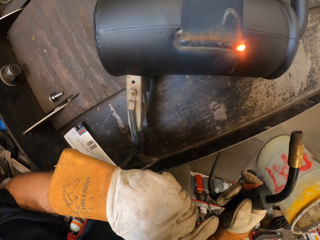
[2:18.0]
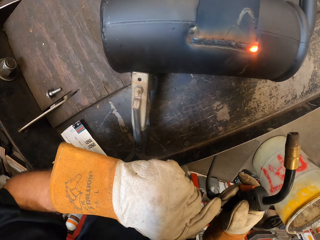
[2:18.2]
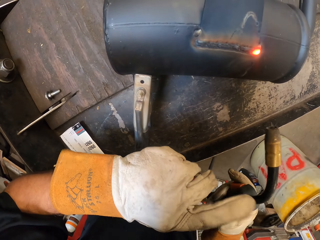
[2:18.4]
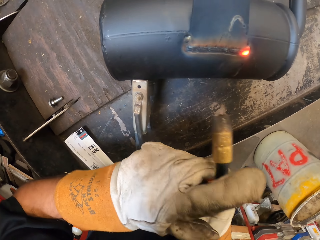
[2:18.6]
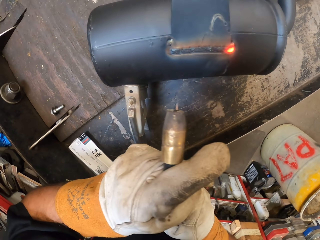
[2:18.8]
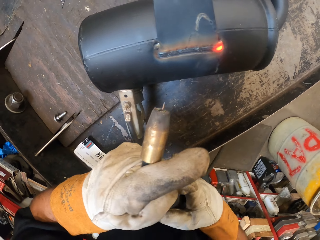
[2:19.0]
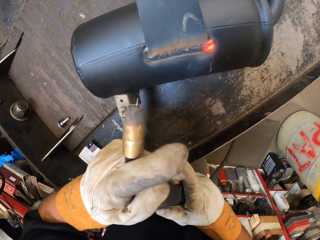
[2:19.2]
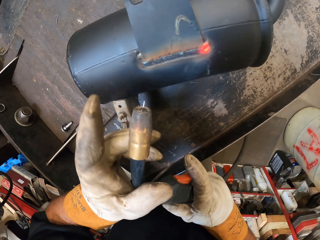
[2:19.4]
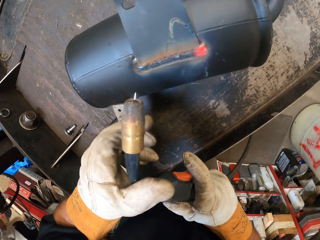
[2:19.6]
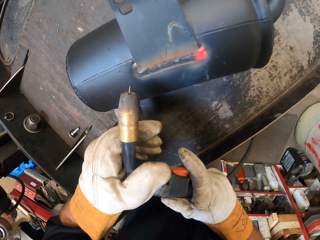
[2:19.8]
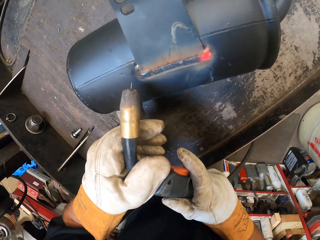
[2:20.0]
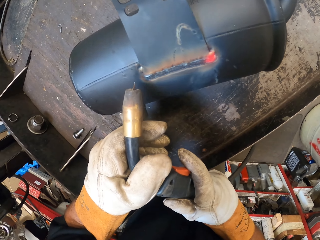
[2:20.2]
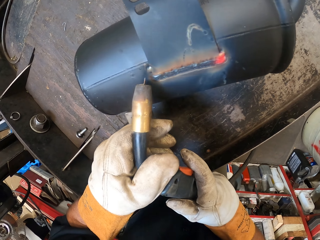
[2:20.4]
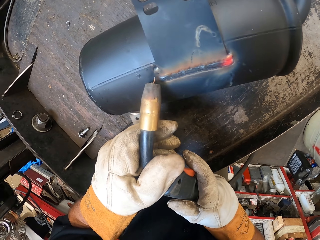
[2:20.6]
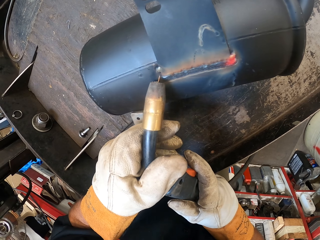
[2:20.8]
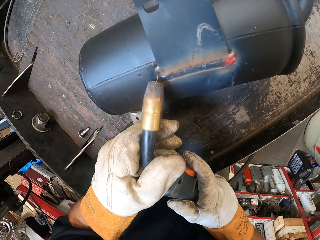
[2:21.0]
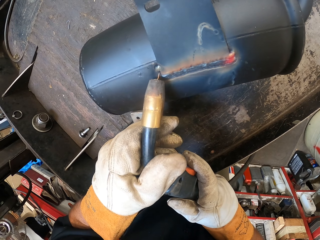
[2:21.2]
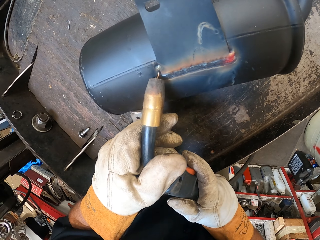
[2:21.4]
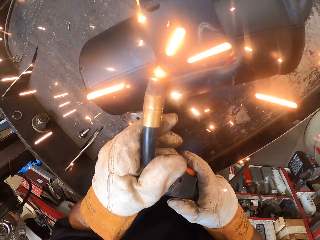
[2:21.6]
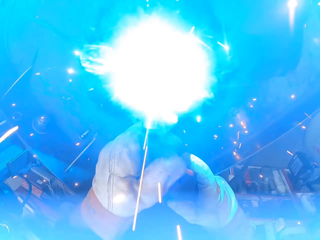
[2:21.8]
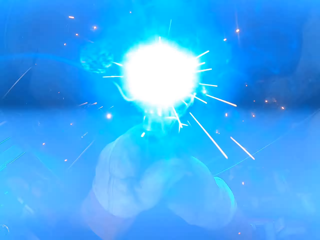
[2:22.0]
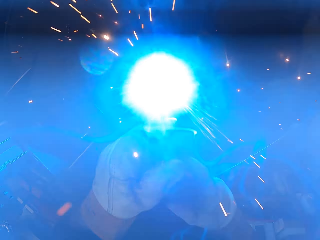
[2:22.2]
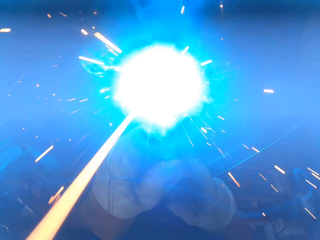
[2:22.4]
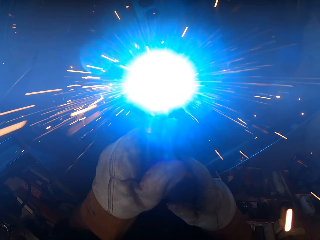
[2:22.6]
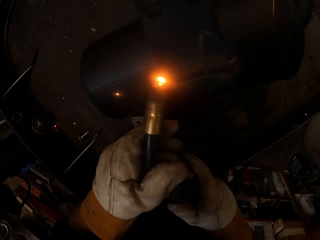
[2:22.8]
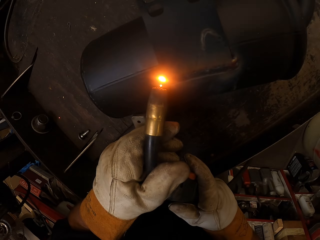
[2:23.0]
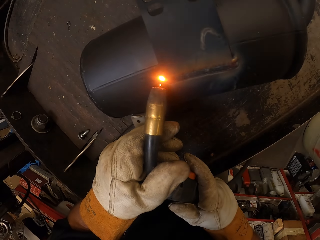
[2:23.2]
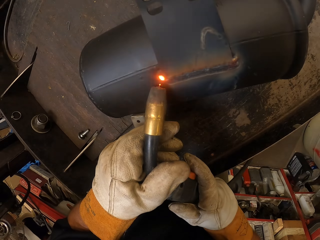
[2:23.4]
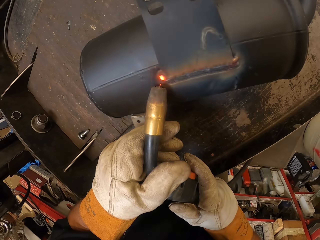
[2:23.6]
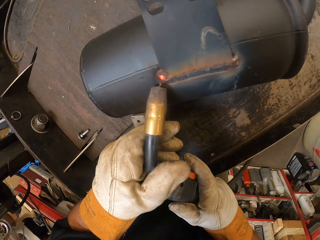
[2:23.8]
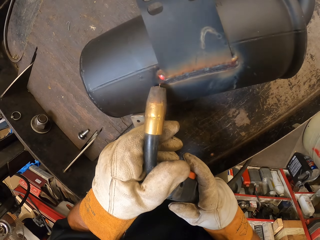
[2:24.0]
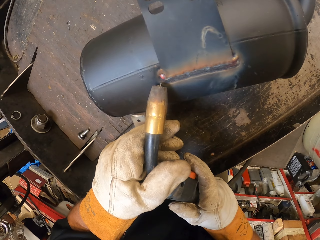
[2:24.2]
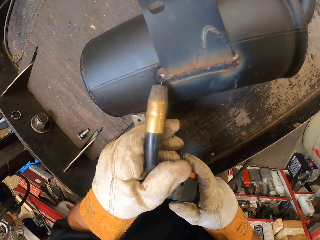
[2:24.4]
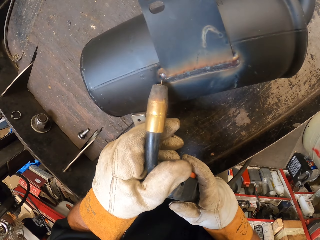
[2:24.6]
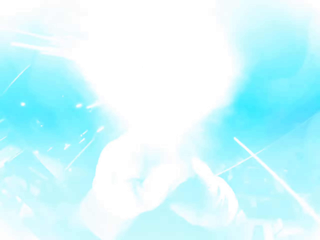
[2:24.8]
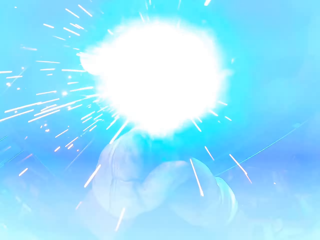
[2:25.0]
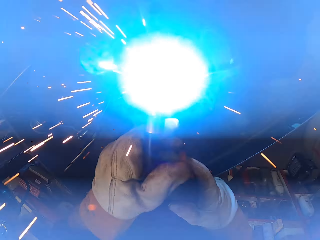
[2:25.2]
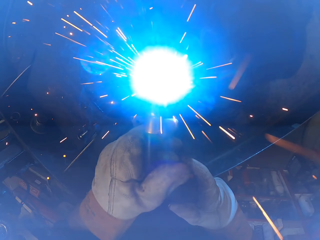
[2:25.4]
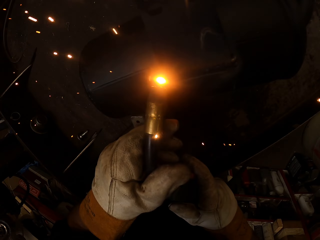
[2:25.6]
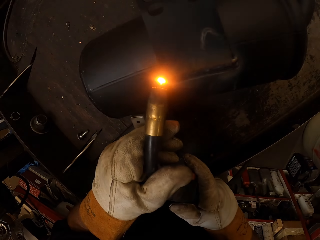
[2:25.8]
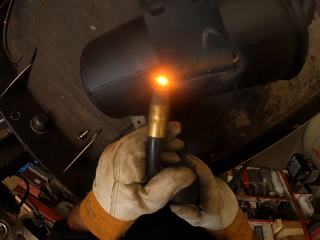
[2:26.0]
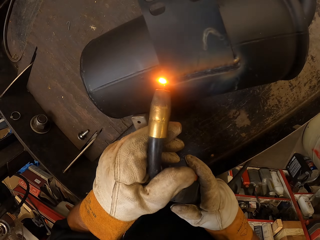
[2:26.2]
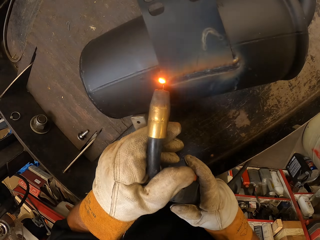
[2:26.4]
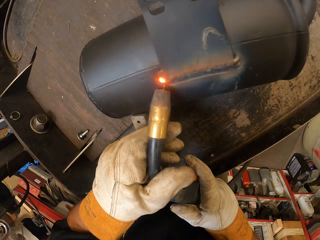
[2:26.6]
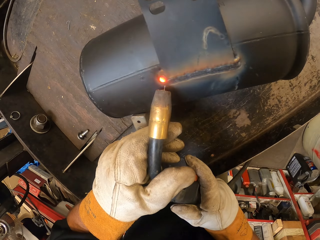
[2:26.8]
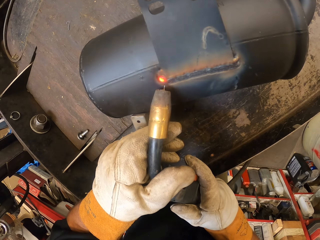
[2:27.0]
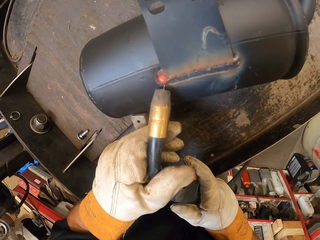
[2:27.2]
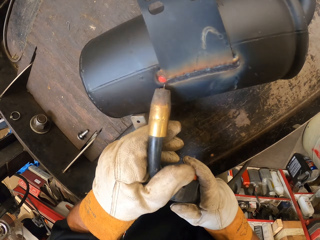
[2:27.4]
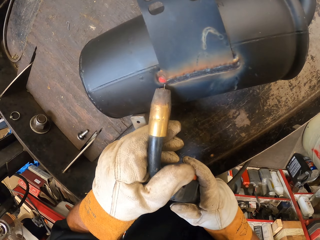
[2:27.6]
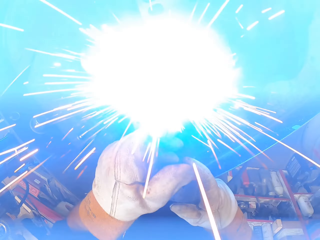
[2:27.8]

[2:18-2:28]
The camera wearer turns to the side. They hold the welding machine with the left hand. They solder a metal.

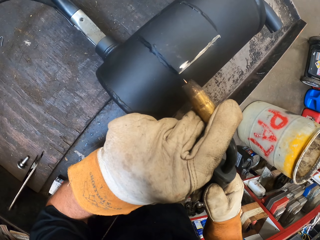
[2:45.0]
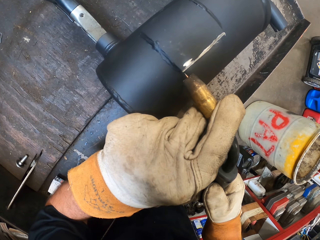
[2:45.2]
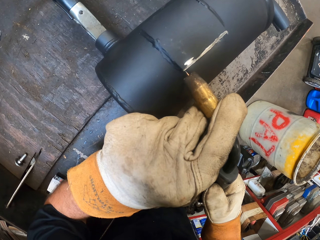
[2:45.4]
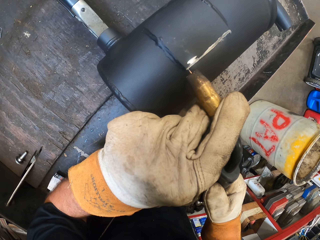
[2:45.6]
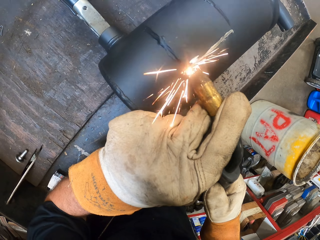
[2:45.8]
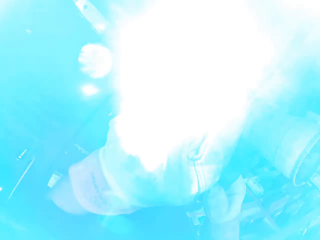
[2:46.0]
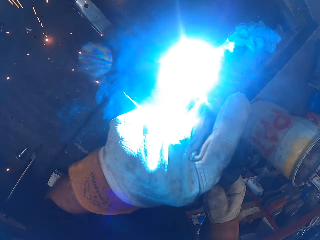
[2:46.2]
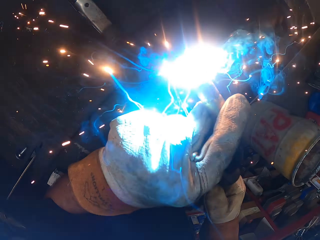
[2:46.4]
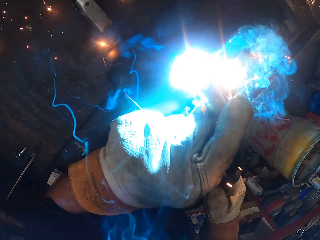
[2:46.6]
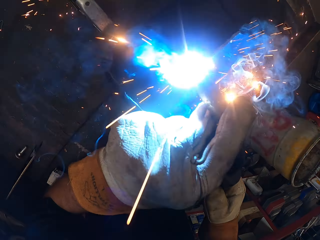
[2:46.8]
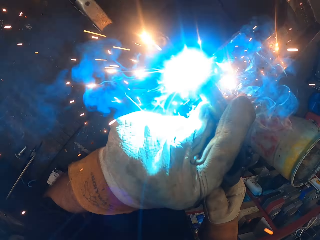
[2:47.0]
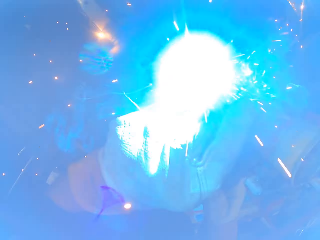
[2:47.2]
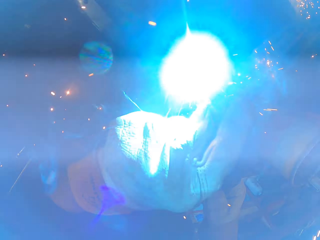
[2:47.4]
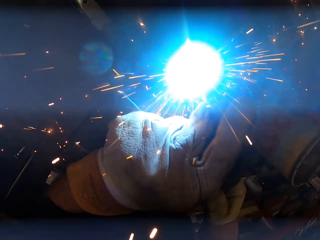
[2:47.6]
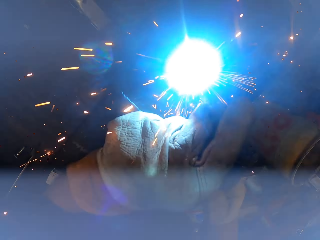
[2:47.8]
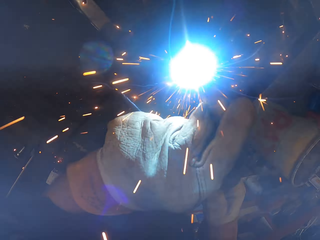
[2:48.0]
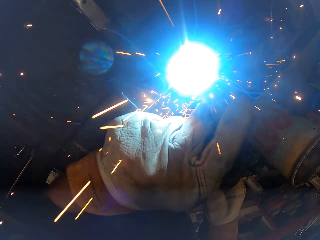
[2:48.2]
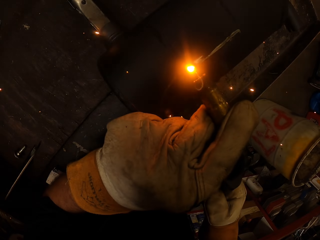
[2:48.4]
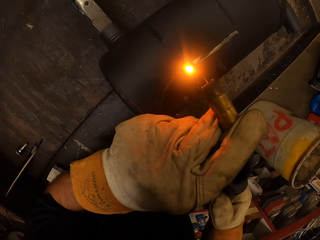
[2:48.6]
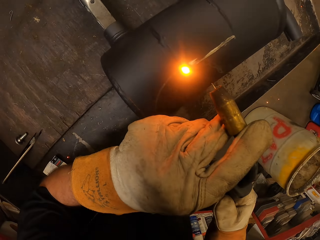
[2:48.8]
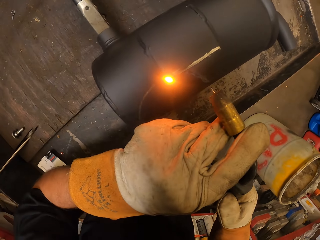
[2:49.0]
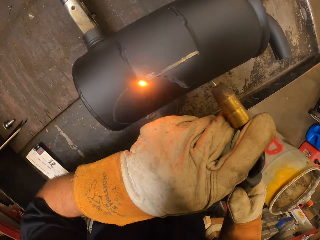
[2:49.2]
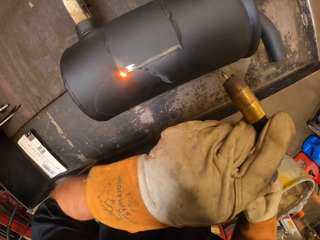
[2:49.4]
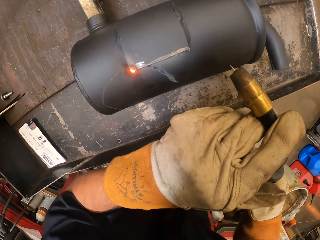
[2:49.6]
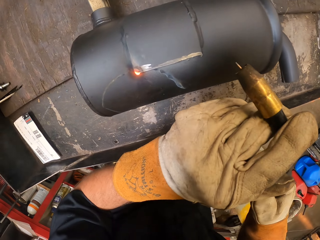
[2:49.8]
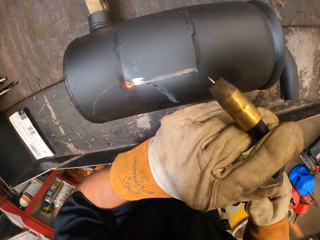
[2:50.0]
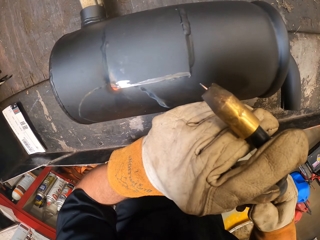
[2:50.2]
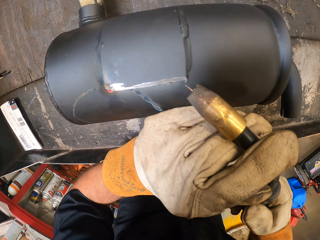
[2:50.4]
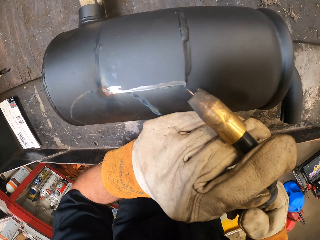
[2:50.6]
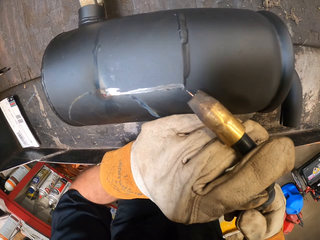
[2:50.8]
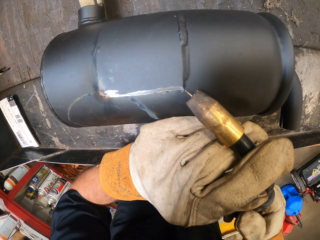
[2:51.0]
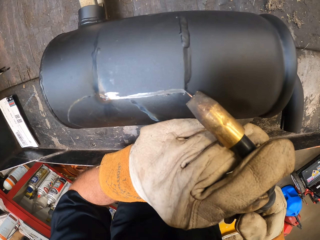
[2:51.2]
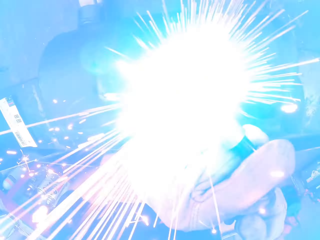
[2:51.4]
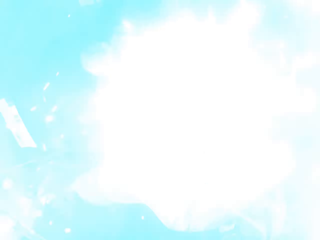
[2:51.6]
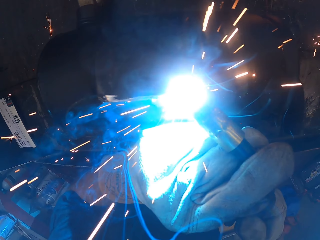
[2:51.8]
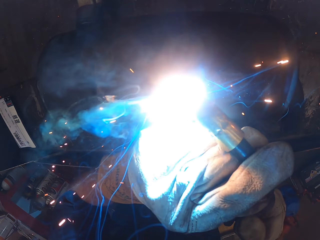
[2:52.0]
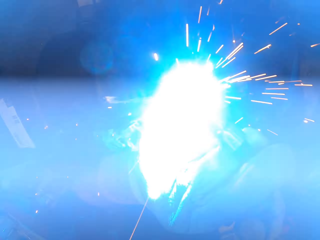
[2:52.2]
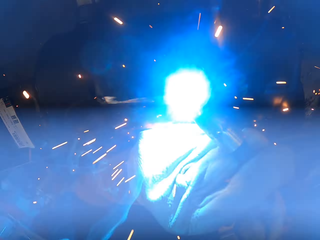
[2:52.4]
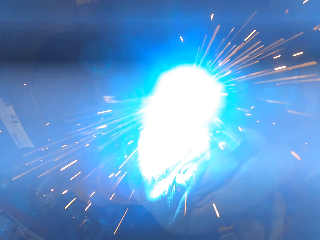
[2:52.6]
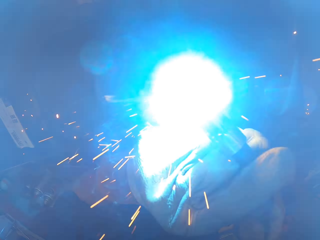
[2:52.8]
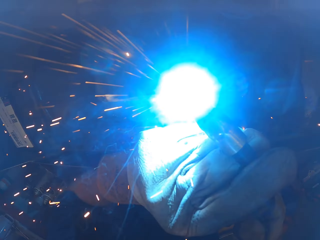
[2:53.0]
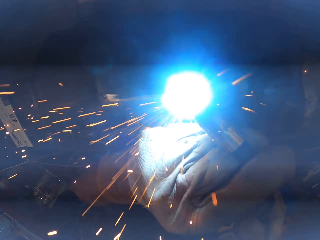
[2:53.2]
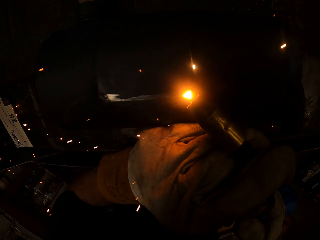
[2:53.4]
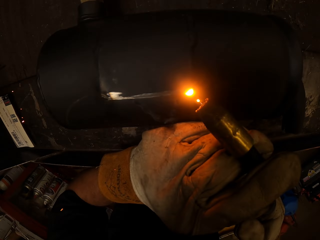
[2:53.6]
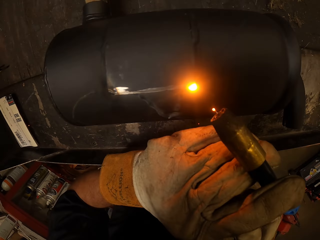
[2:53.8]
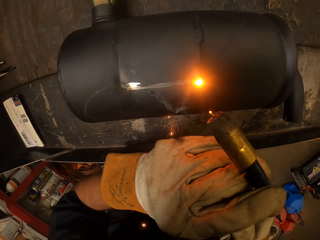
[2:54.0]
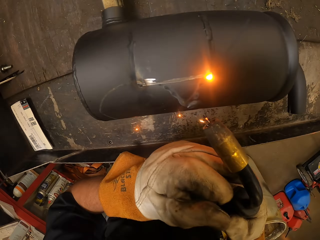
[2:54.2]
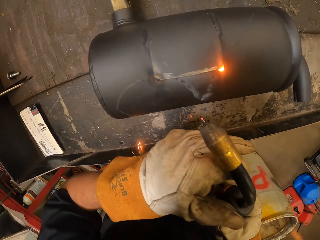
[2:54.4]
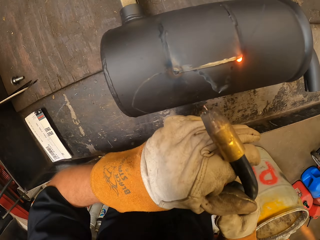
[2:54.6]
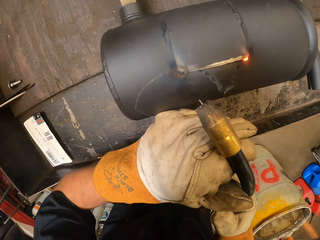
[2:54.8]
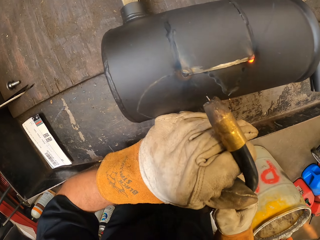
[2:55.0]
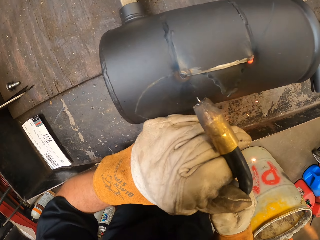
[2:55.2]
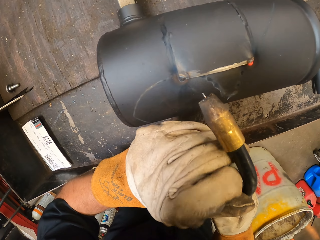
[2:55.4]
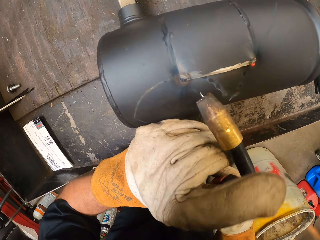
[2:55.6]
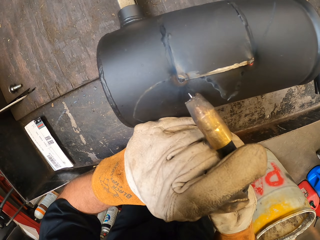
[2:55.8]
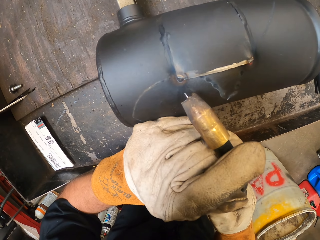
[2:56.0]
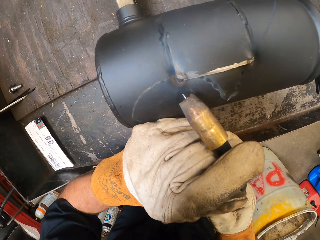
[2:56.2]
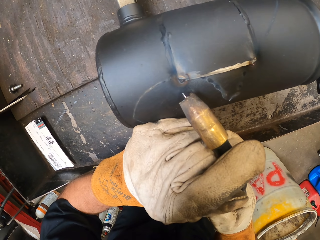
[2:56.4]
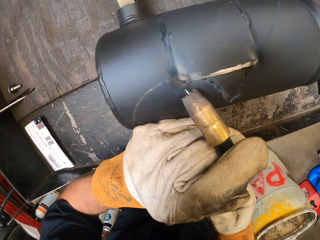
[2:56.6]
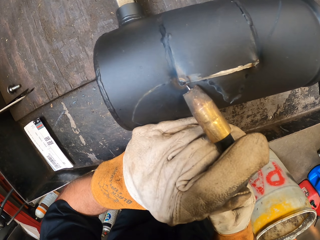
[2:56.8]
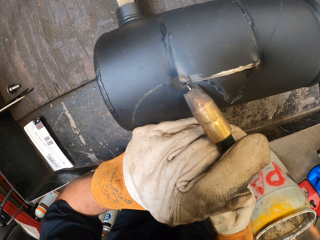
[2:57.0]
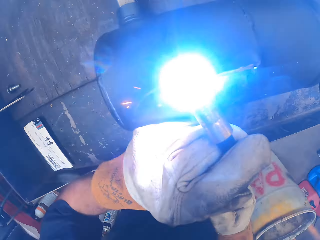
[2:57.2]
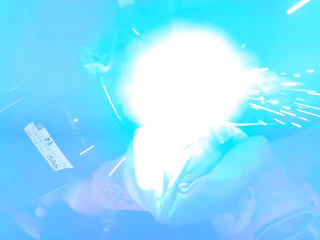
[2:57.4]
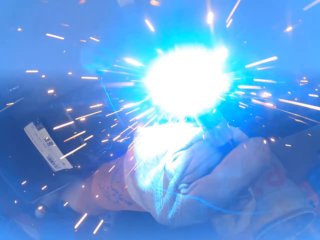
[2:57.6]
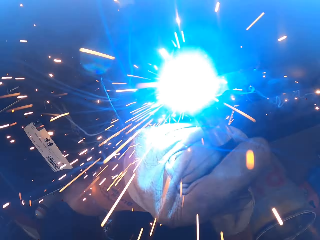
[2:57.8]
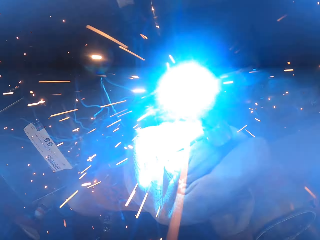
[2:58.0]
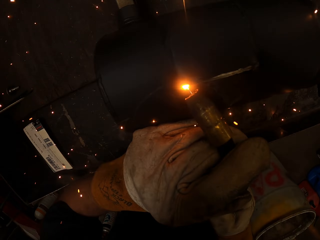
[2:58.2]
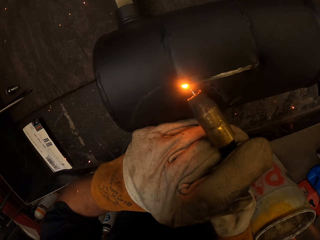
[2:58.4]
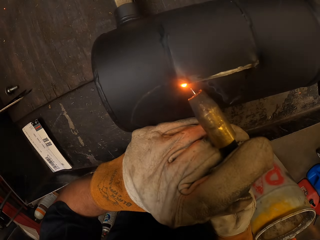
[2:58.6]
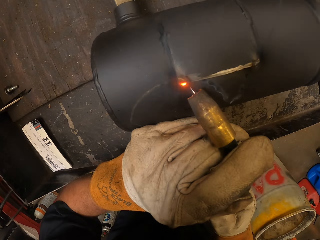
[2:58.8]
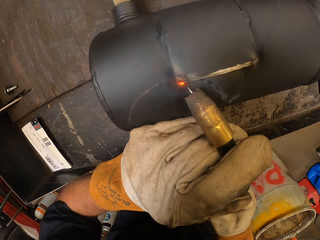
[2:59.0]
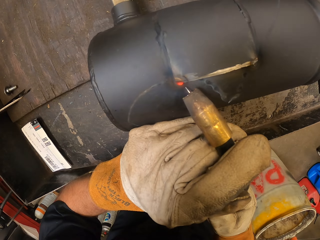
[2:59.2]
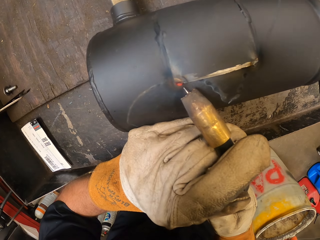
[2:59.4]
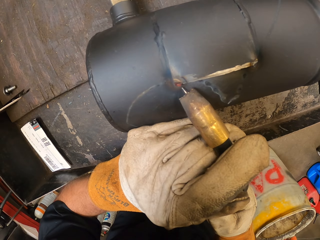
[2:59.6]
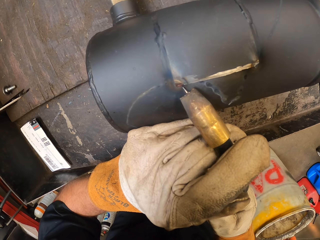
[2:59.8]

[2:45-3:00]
The camera wearer solders a metal. They turn to the side. They solder the metal. They turn to the side. They hold a solder gun. They solder the metal.
